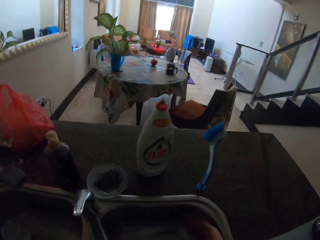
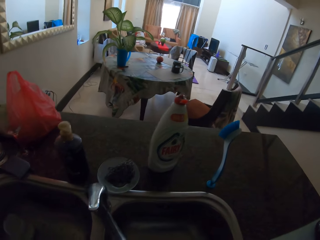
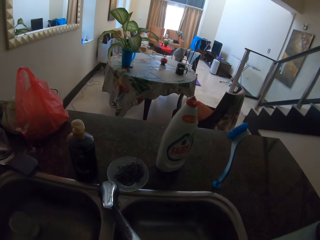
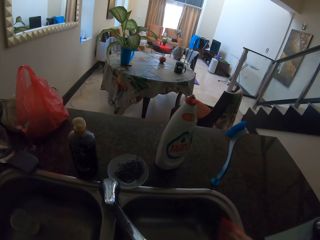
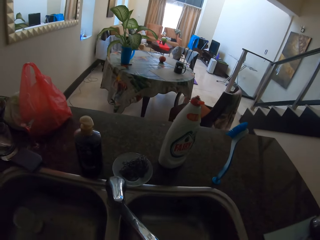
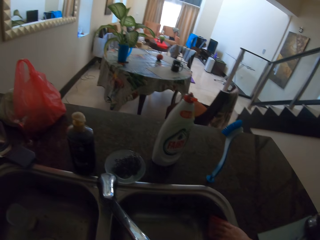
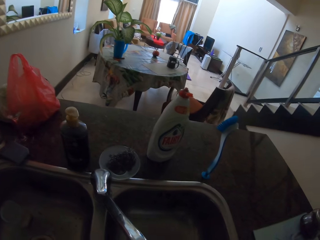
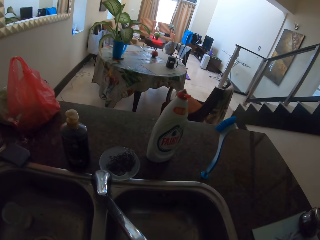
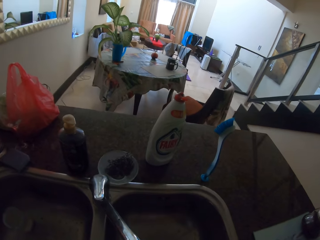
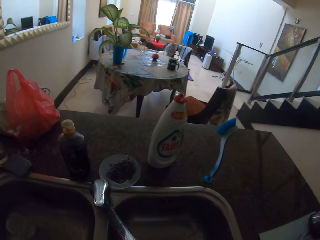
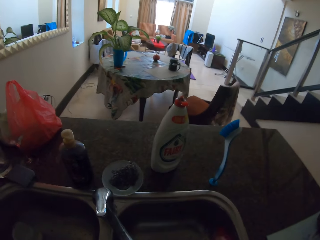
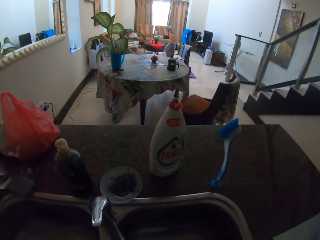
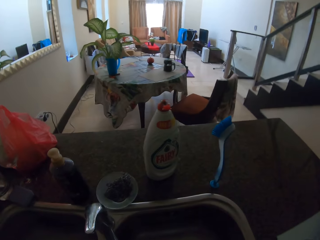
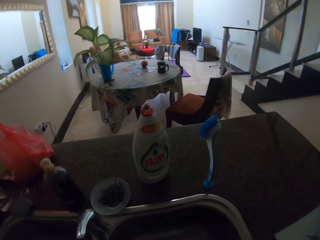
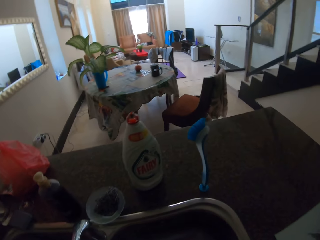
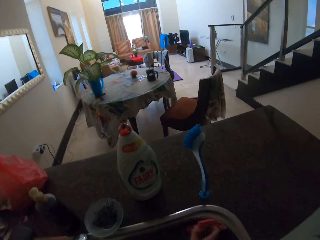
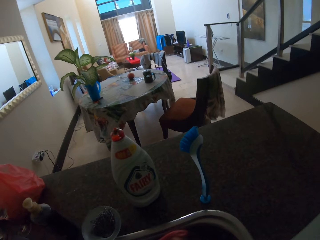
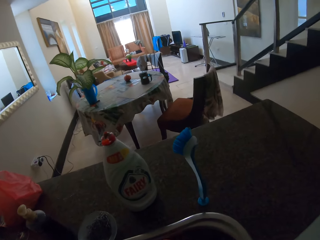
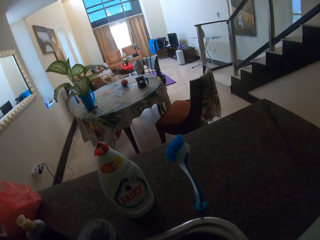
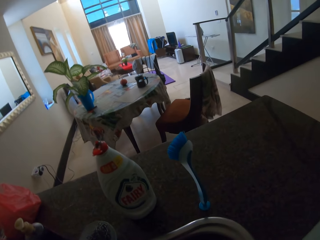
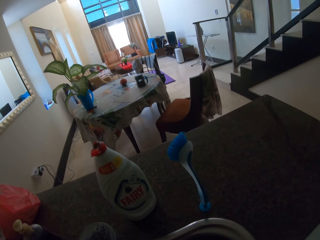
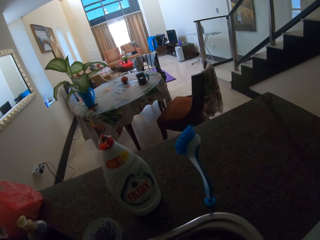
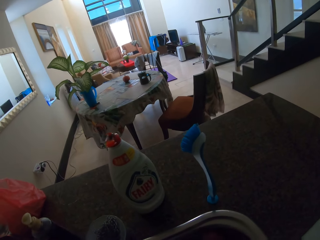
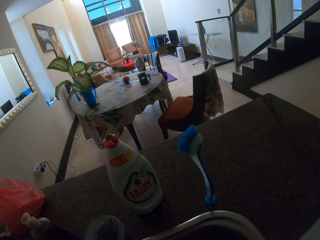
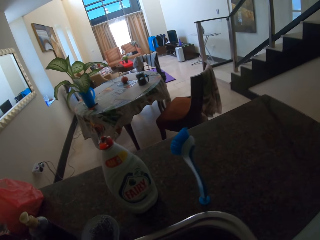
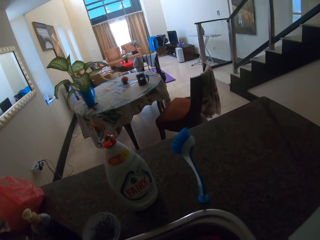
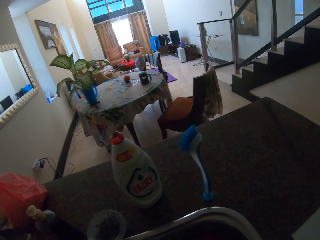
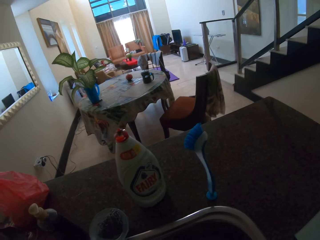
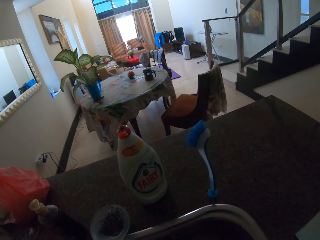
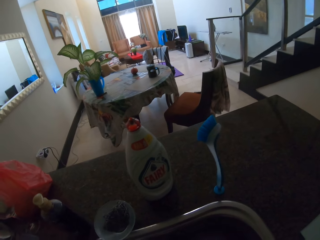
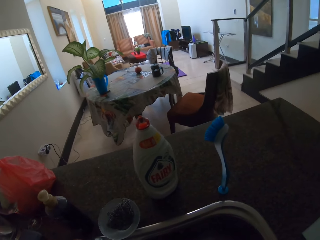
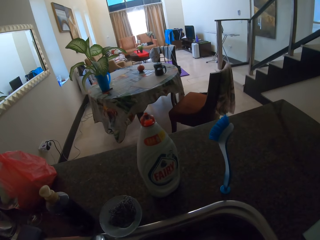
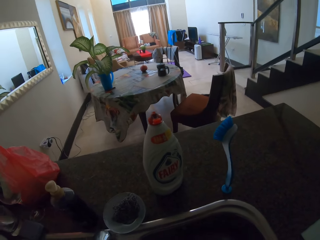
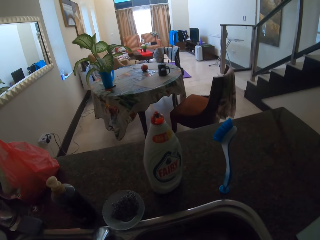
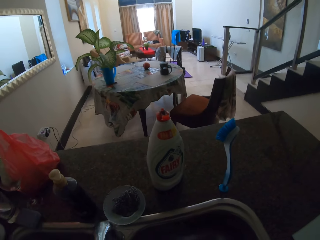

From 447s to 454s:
The camera wearer washes the sink.

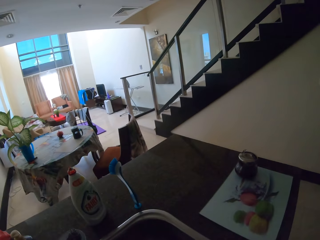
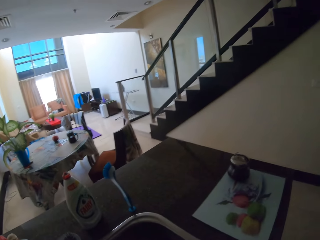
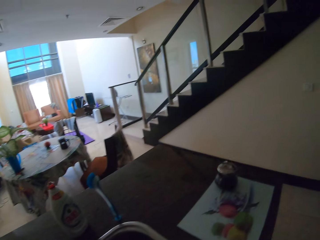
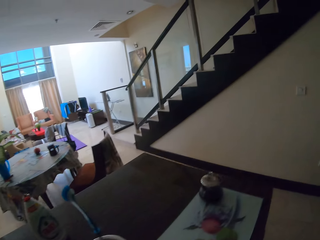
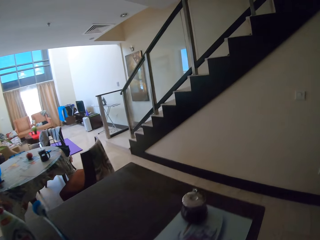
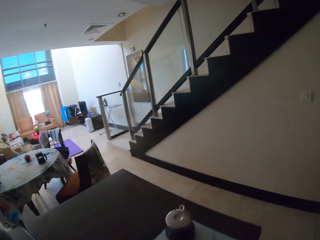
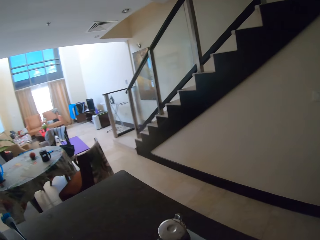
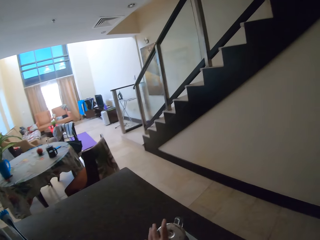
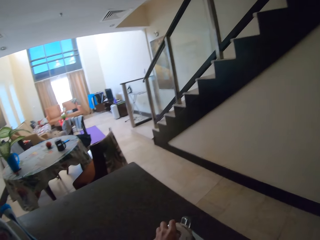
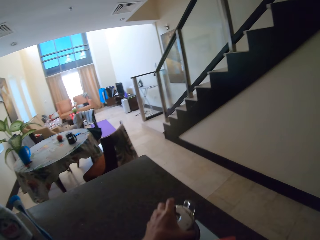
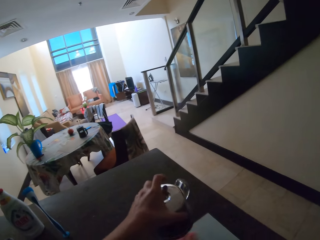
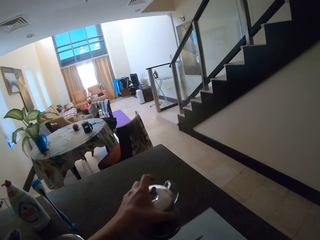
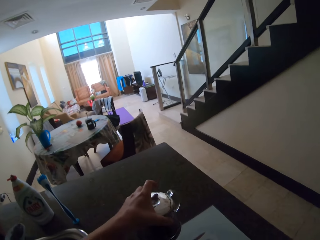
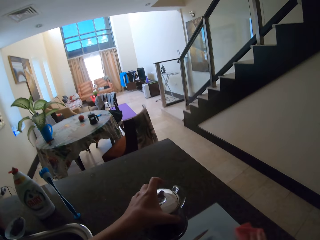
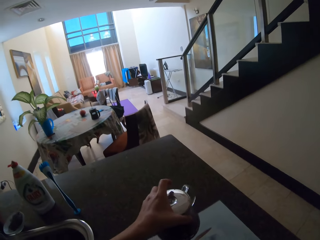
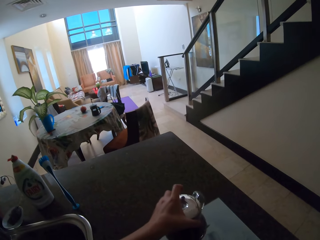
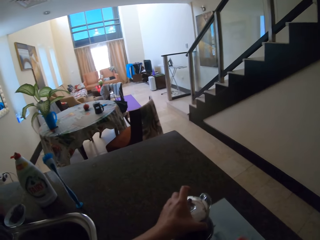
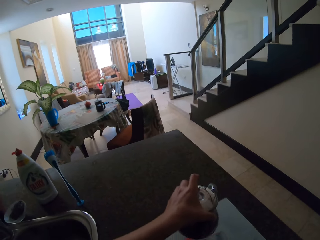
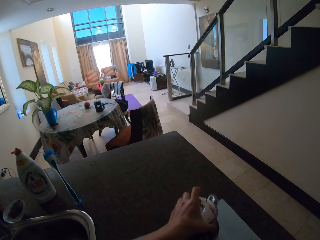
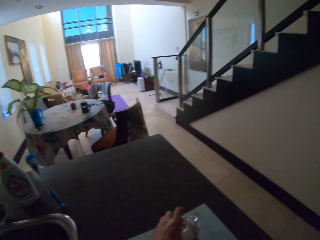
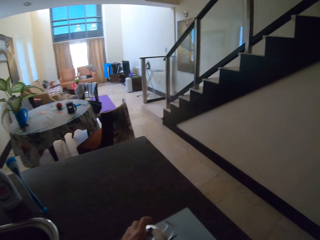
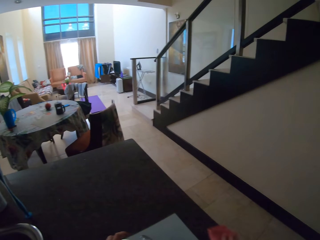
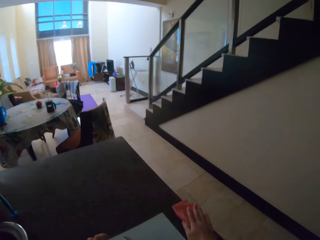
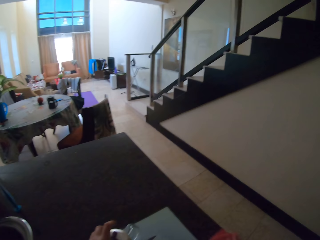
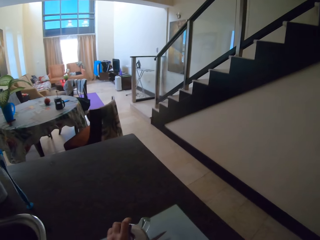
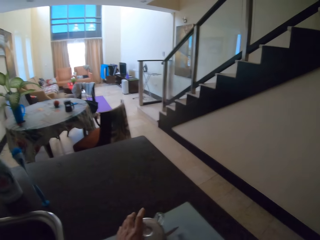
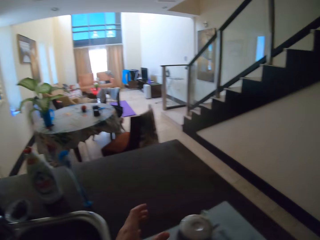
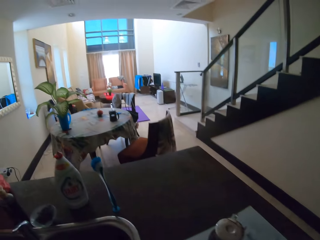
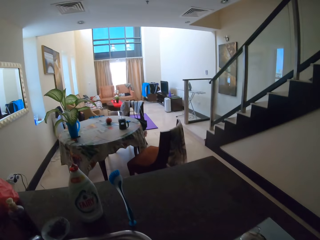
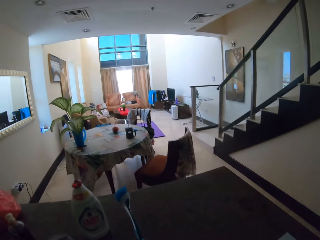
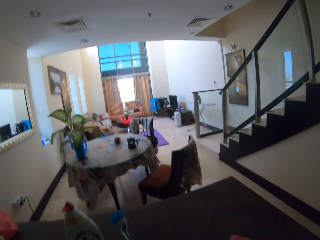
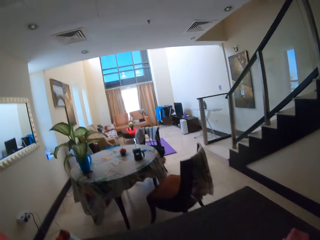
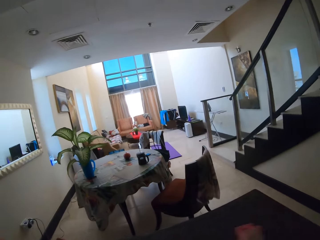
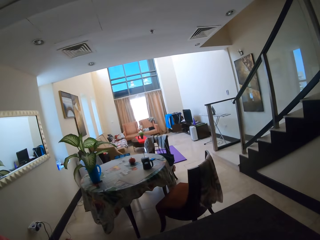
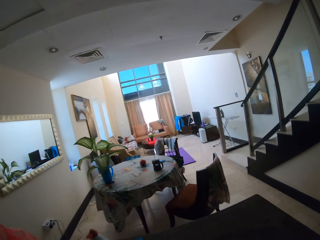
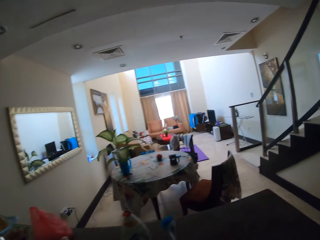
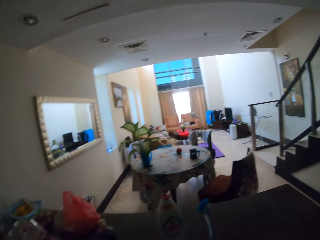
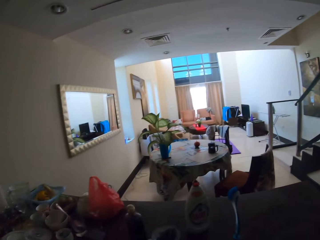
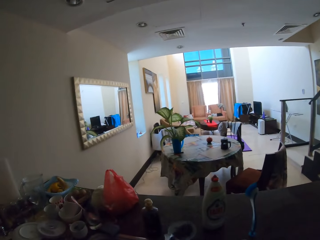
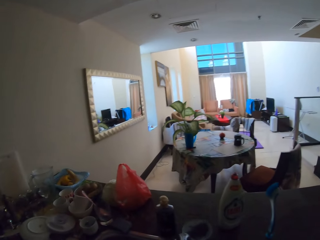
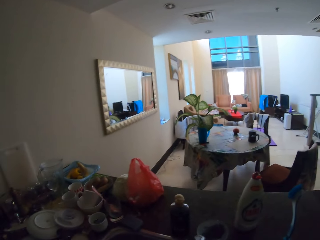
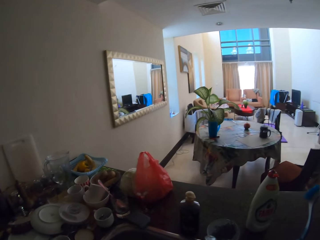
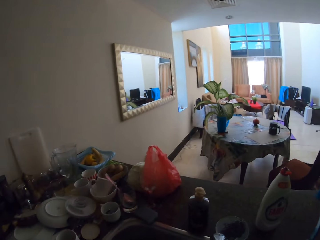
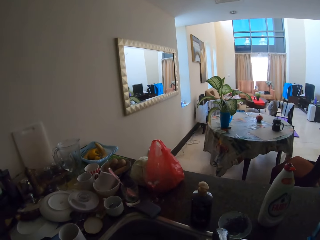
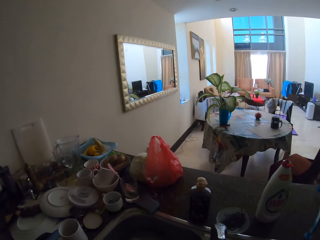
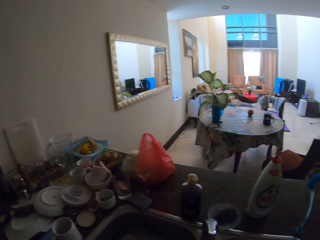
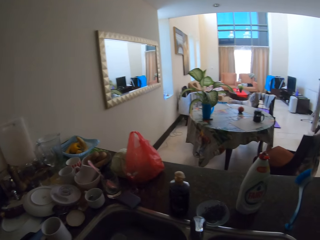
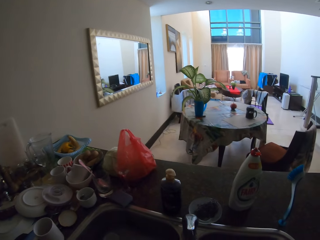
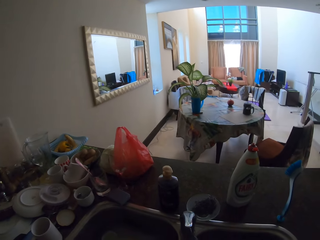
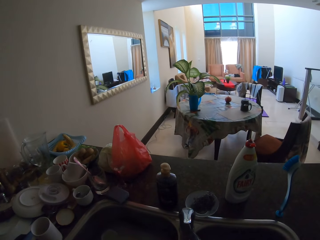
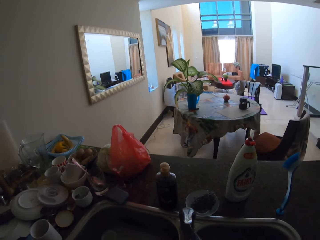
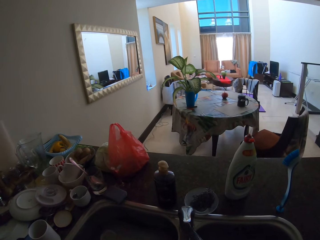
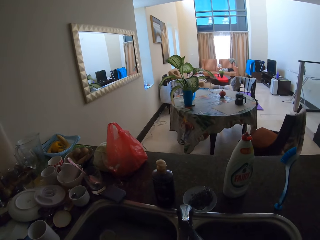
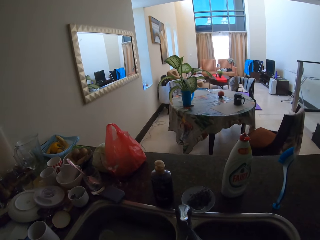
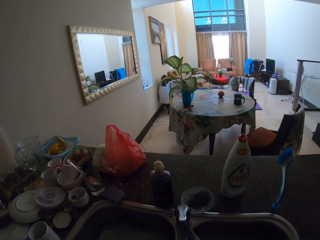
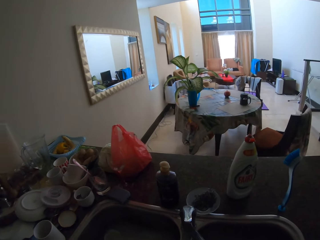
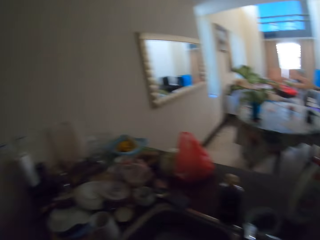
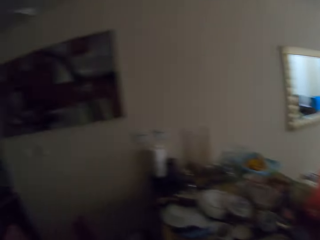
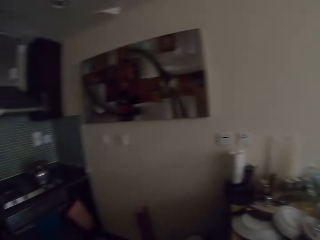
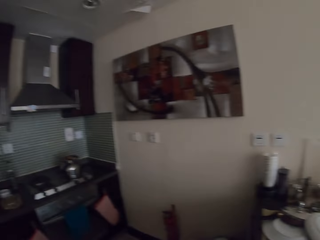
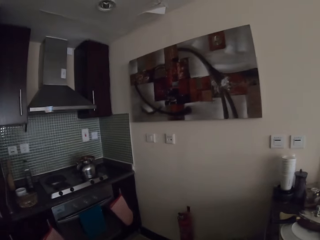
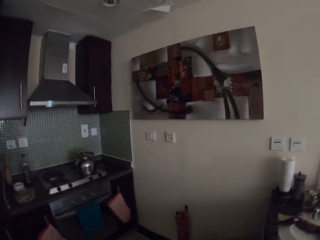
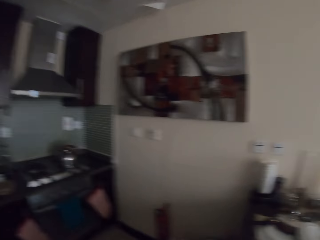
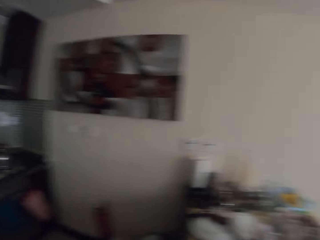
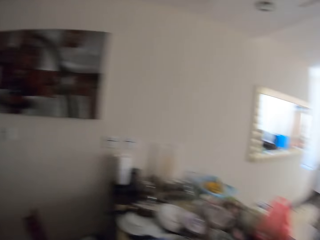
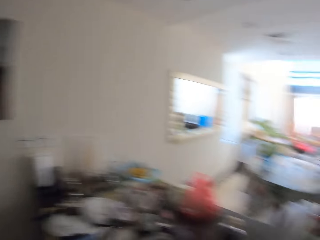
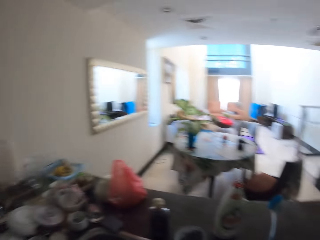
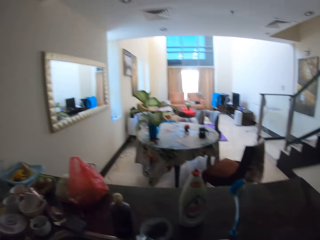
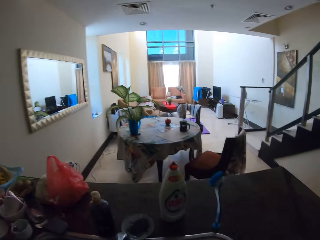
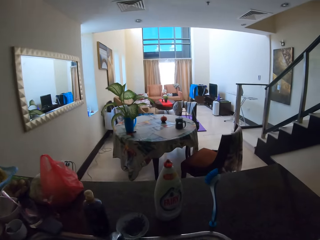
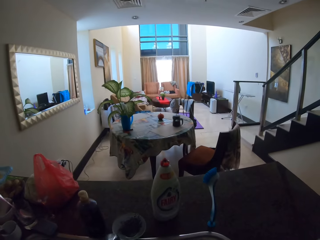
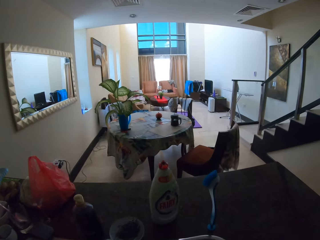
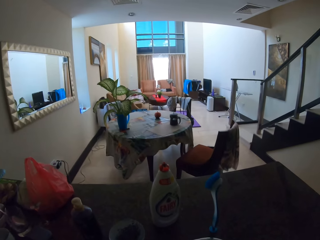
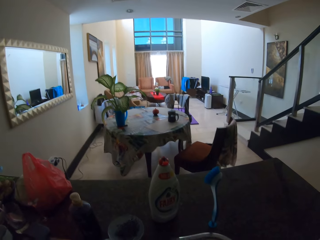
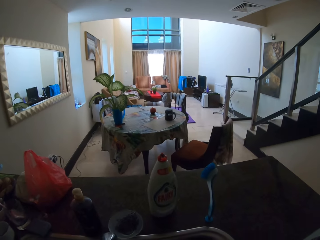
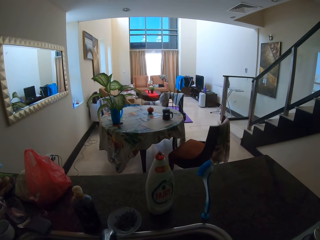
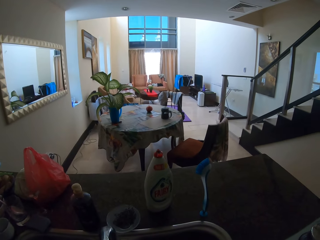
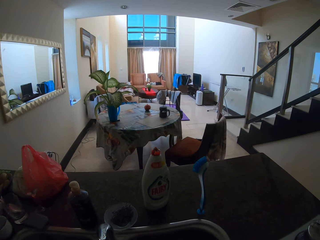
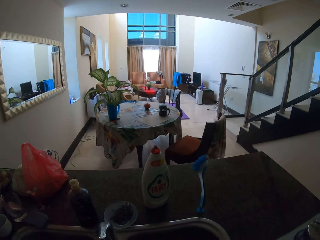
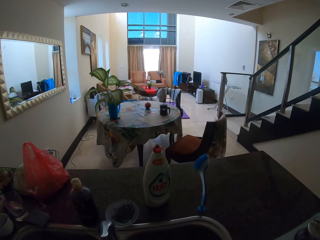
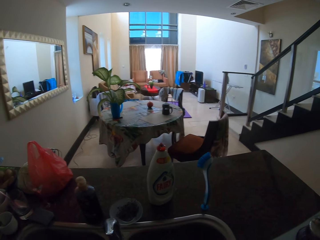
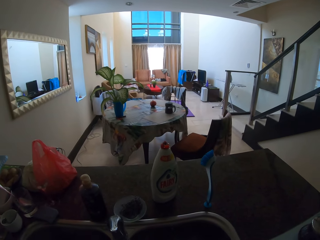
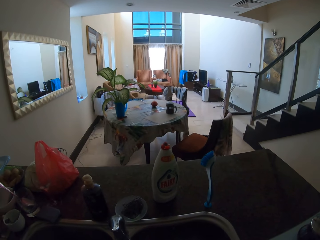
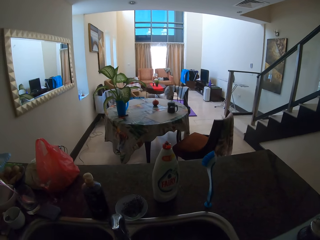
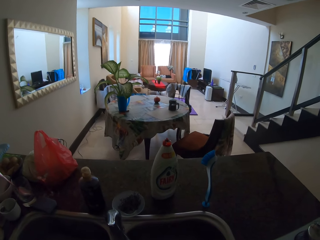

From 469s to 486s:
The camera wearer takes the kettle. They wipe the table. They clean the wipe. They turn around.
